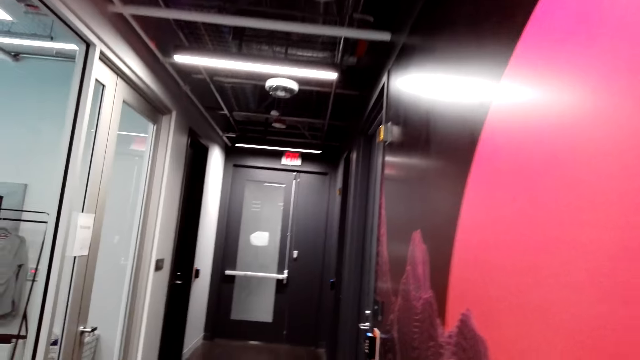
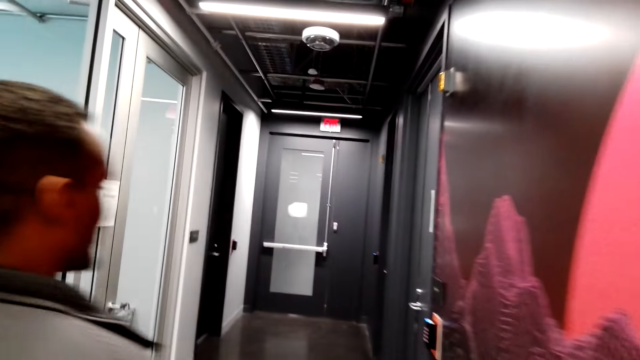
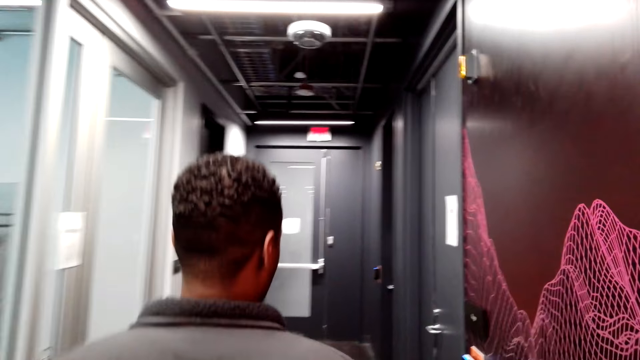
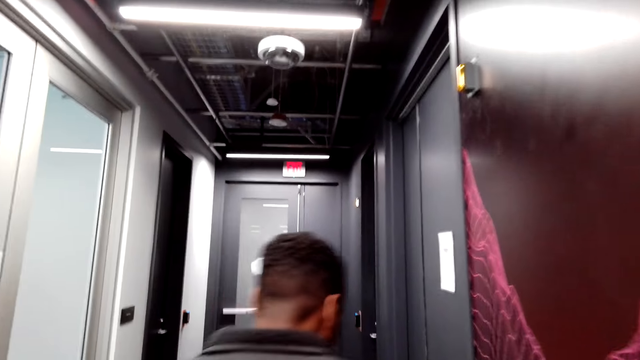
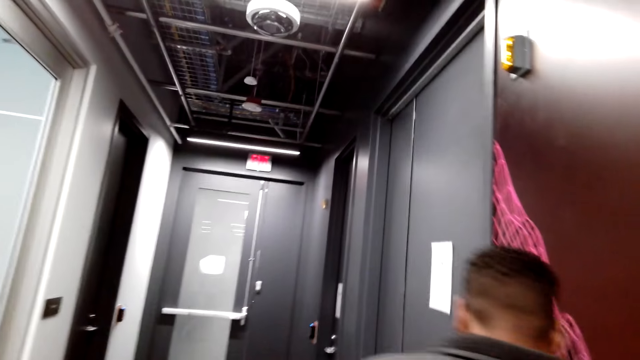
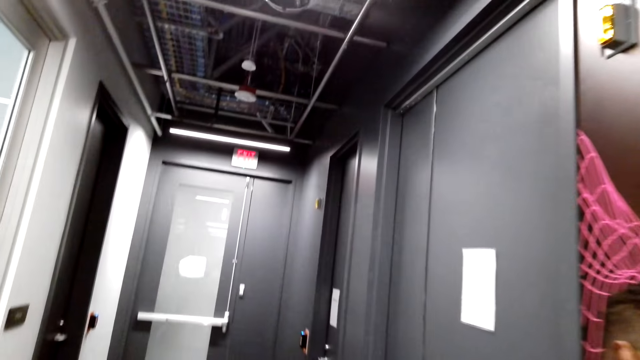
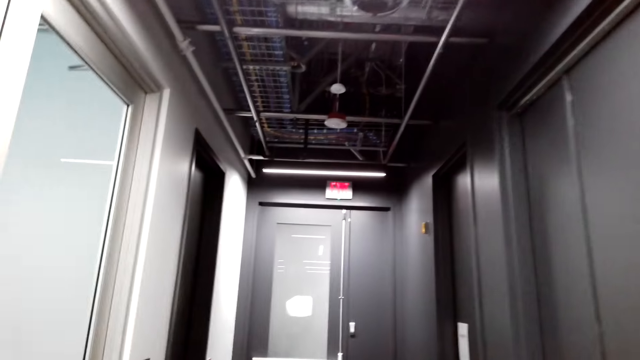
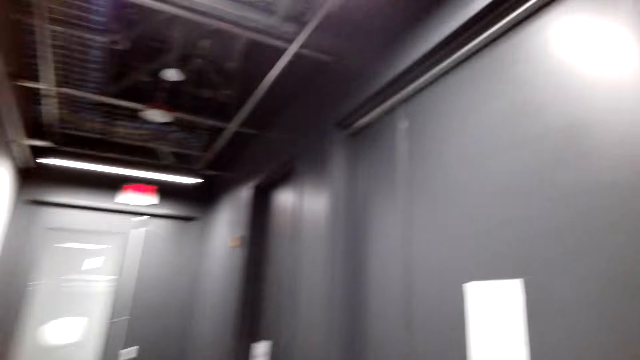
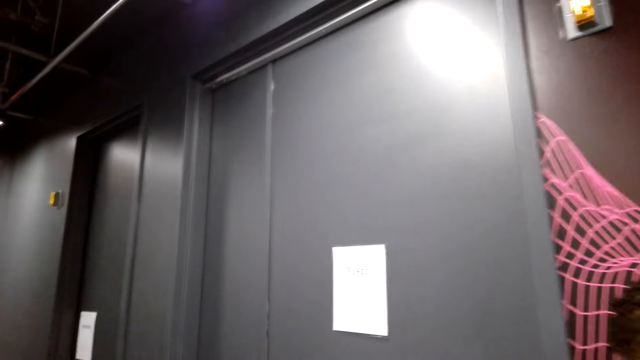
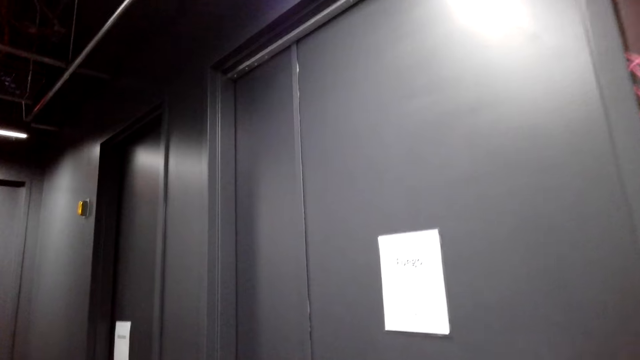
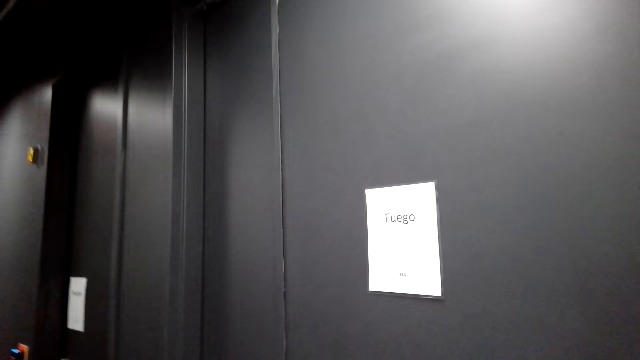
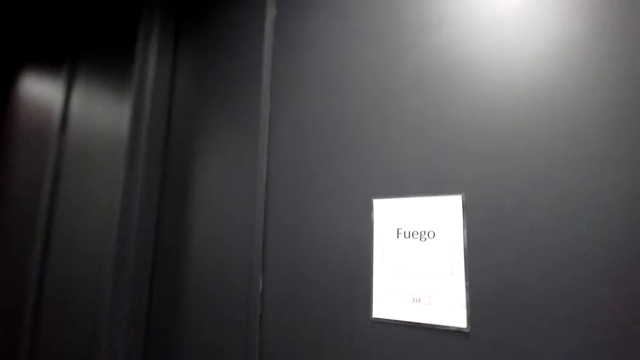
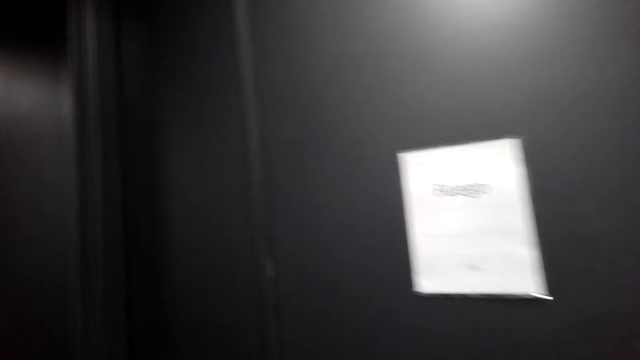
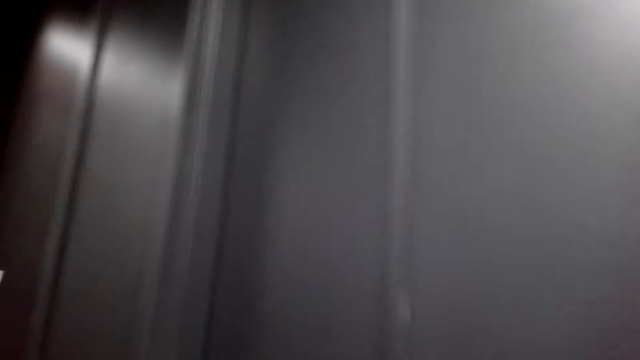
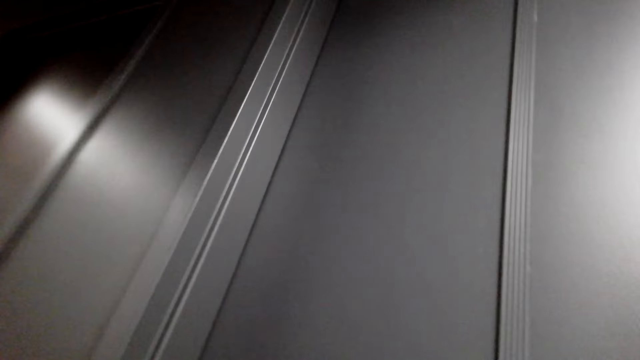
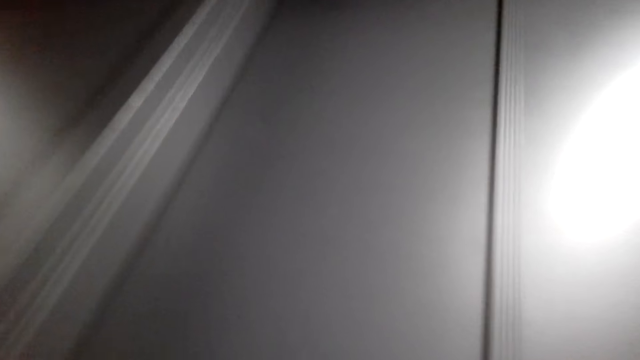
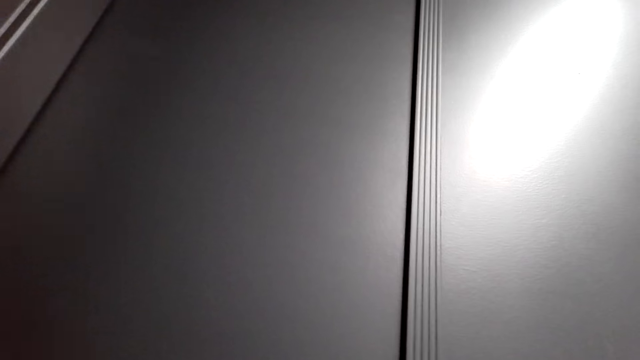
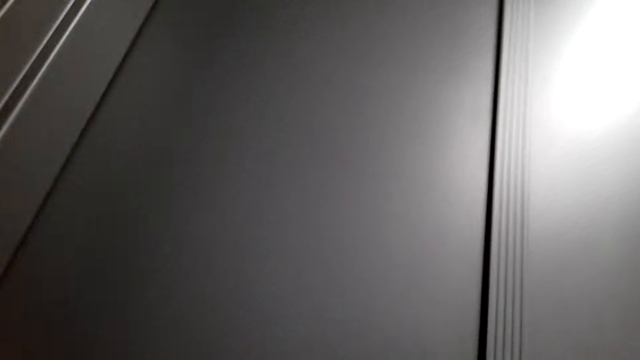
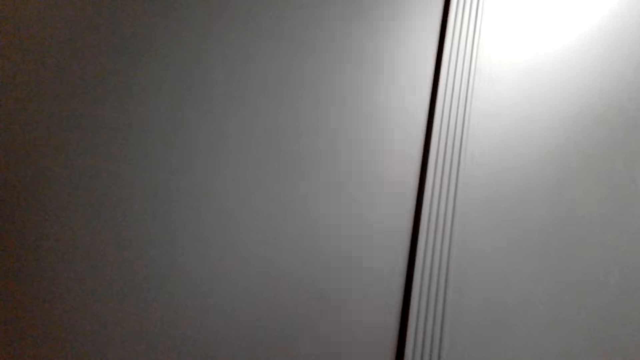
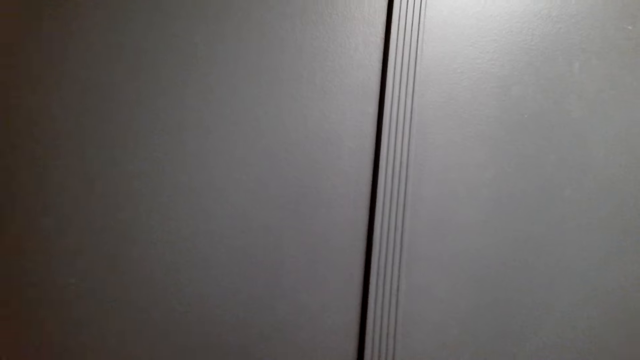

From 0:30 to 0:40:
A person walks to the door. The camera wearer presses the lift button.

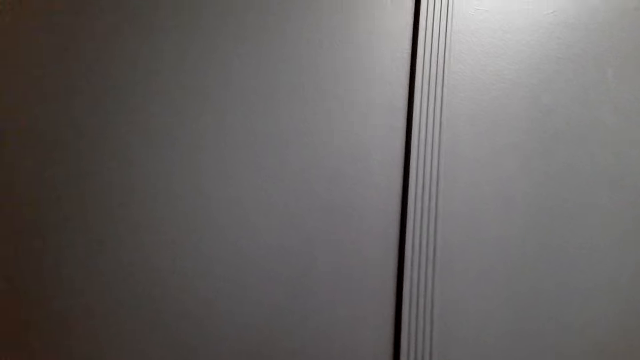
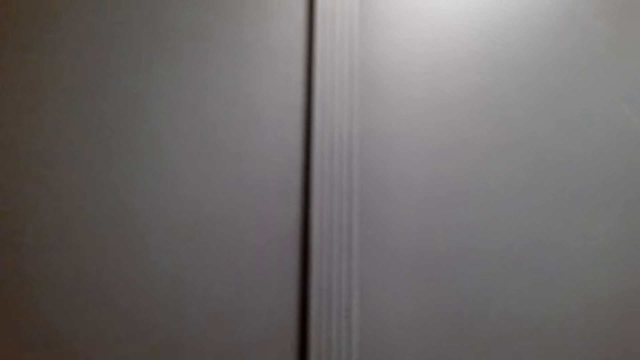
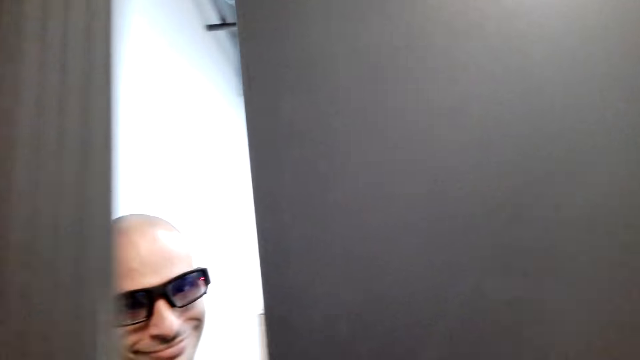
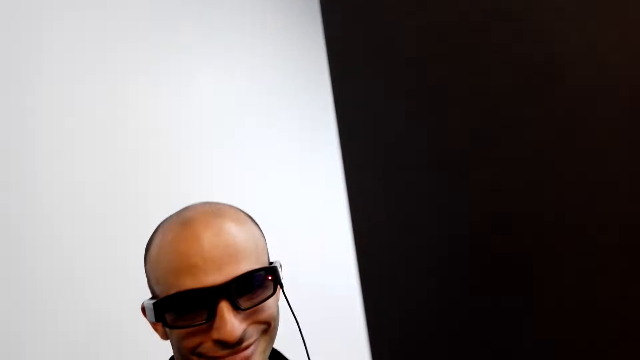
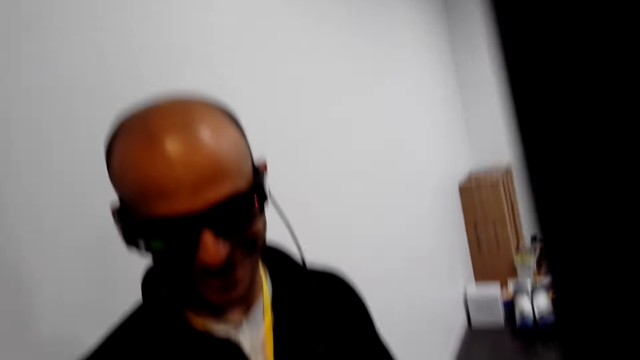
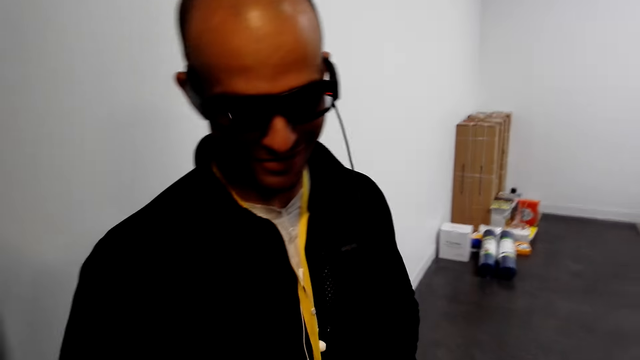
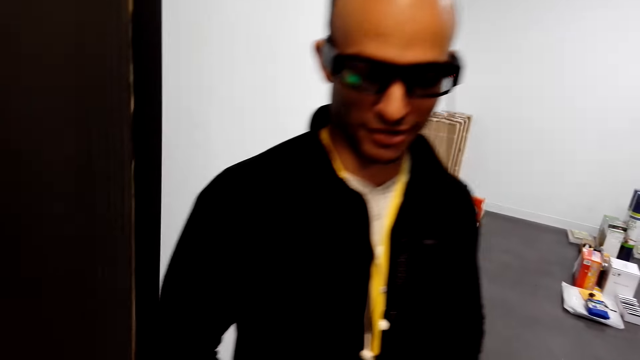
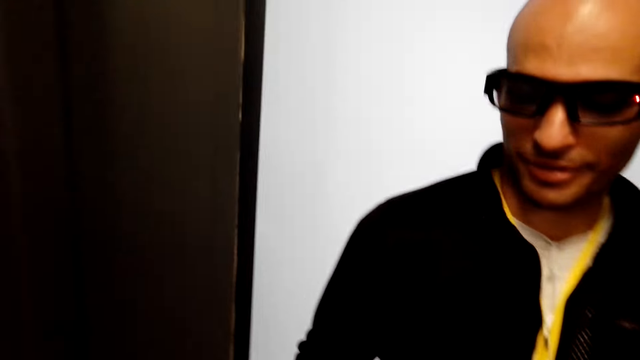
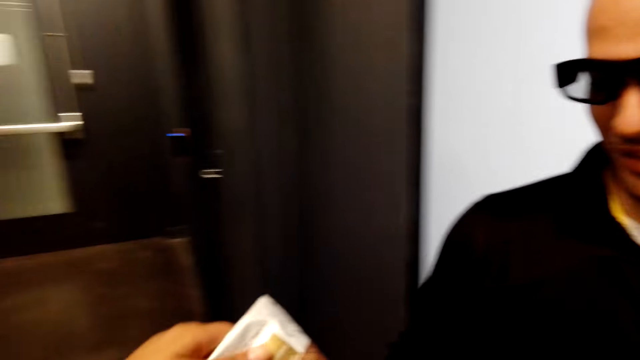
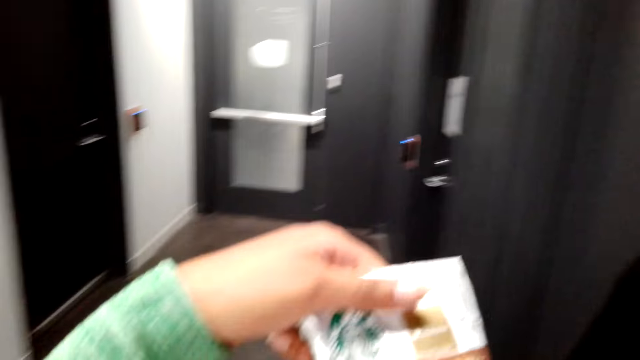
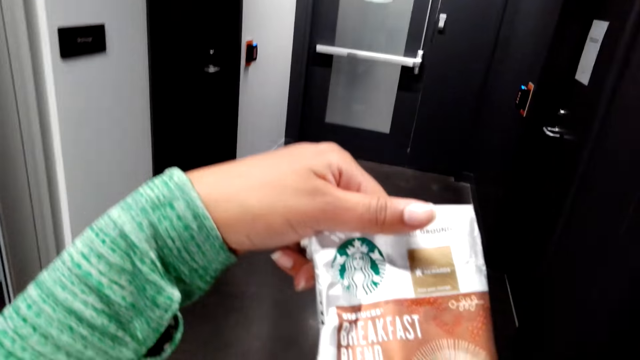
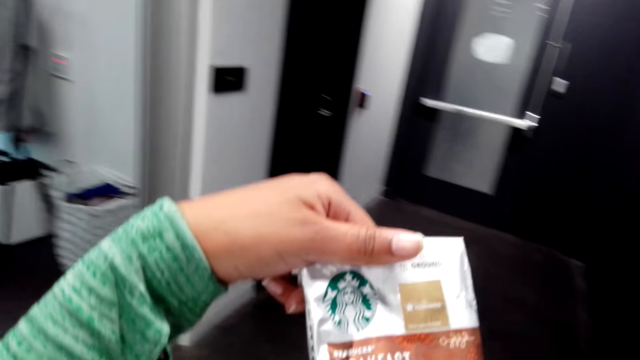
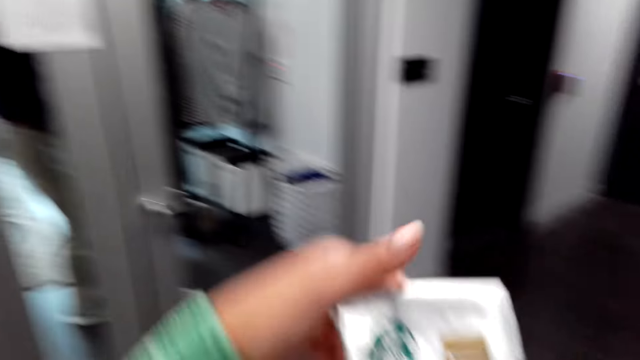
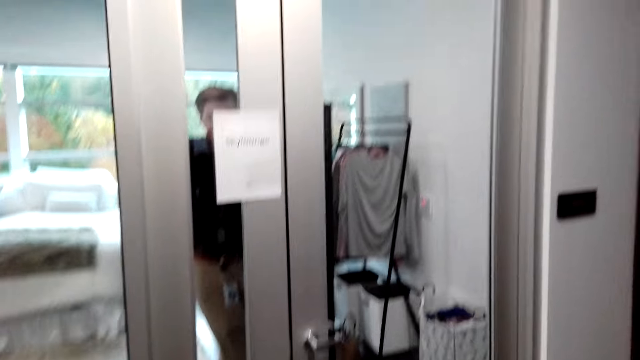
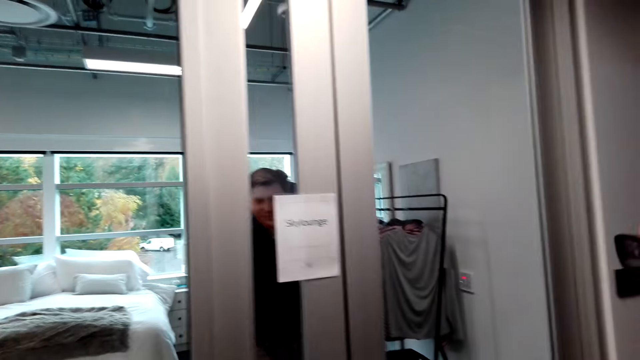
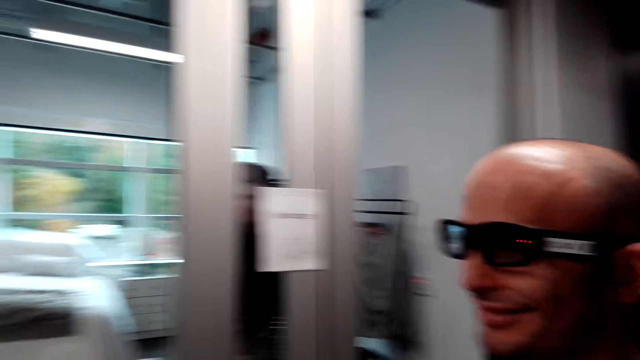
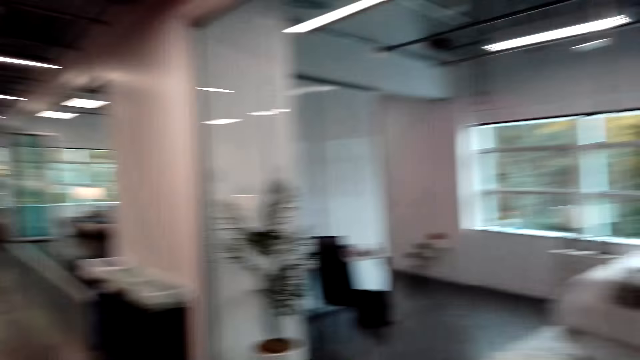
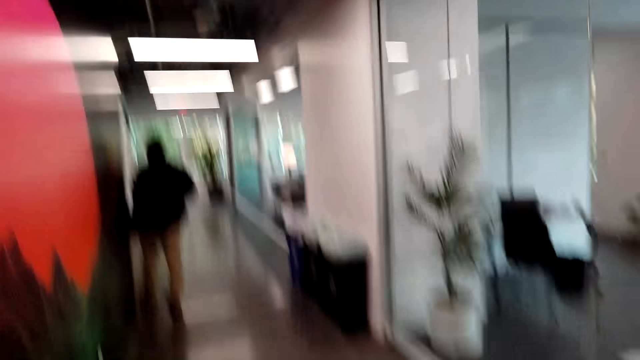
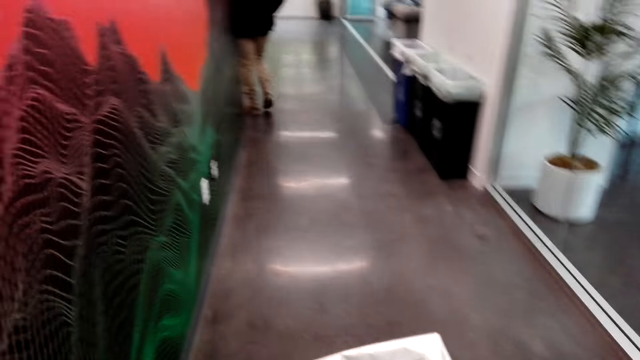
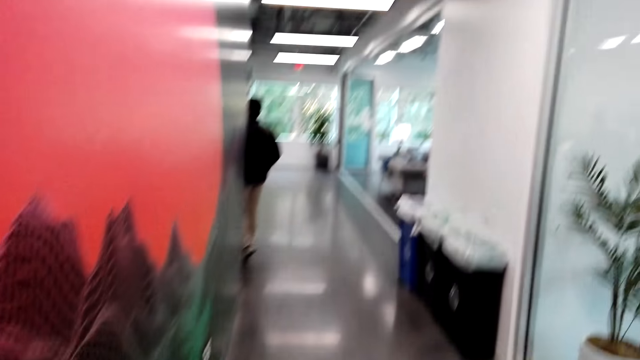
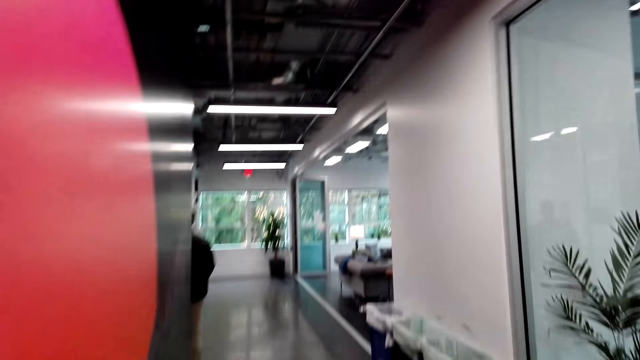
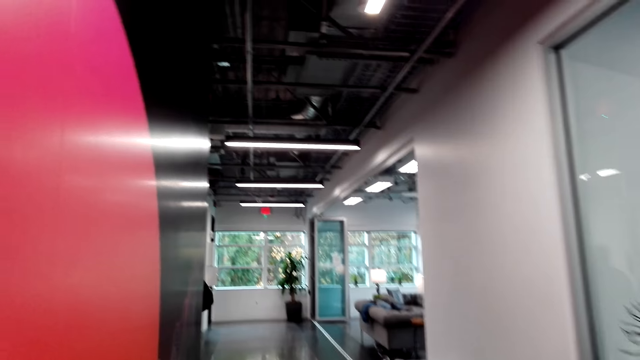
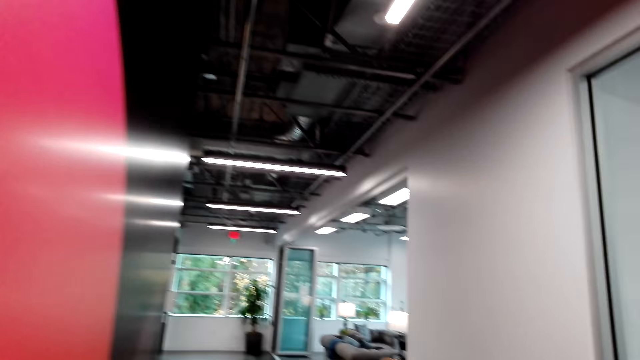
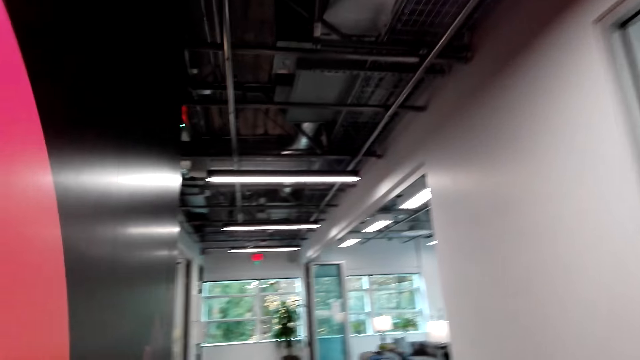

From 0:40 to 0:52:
A person opens the door. The camera wearer moves the hand to the person. They hold the packet of something. The person stares at the camera wearer. Another person walks in front of the camera wearer to the room. The camera wearer walks around the building.
